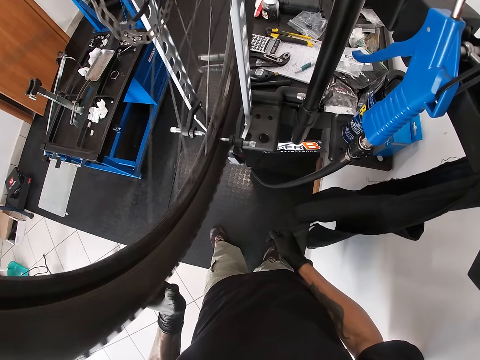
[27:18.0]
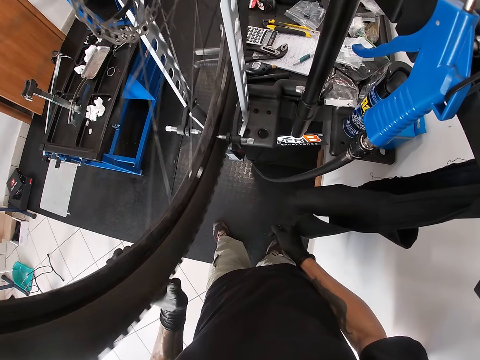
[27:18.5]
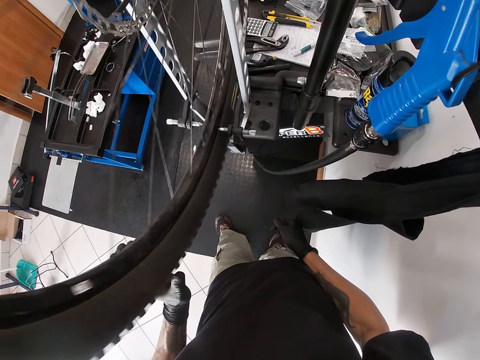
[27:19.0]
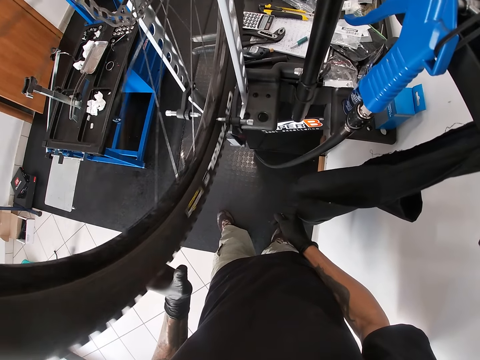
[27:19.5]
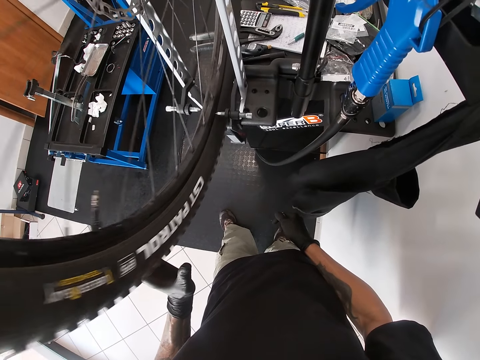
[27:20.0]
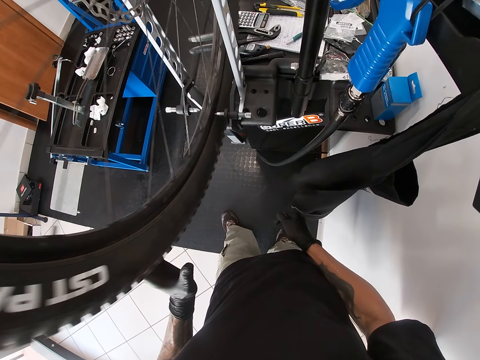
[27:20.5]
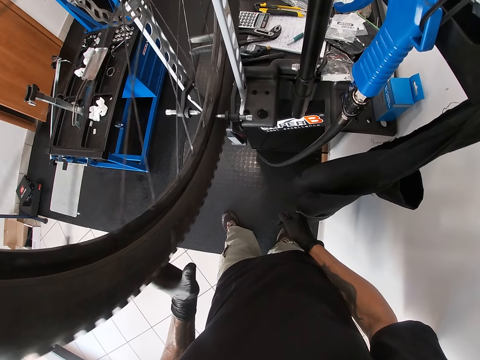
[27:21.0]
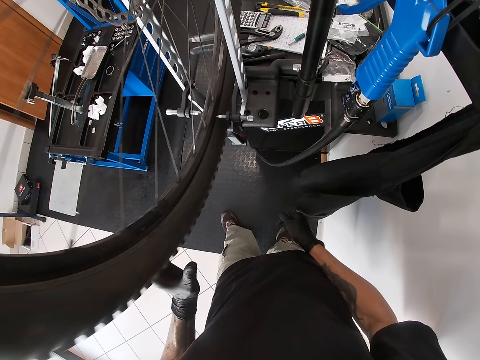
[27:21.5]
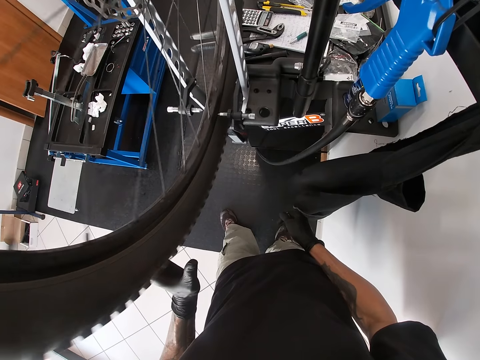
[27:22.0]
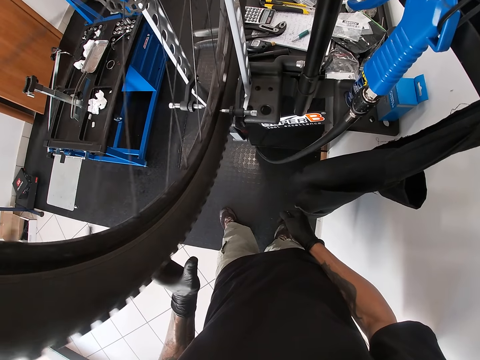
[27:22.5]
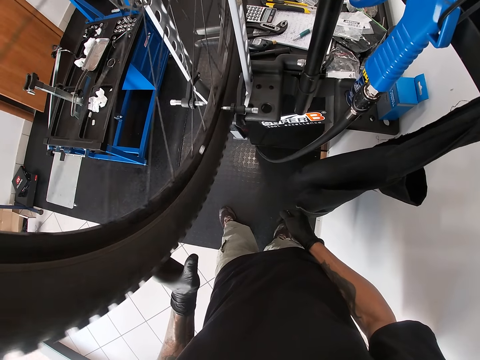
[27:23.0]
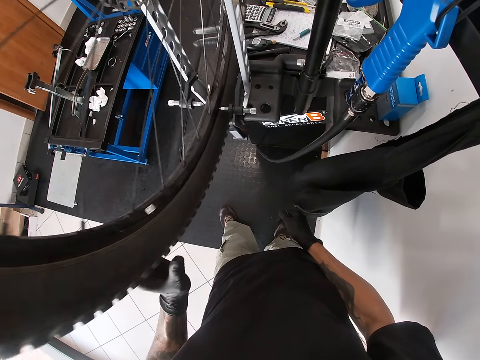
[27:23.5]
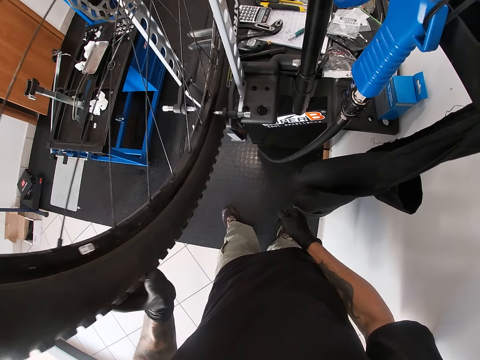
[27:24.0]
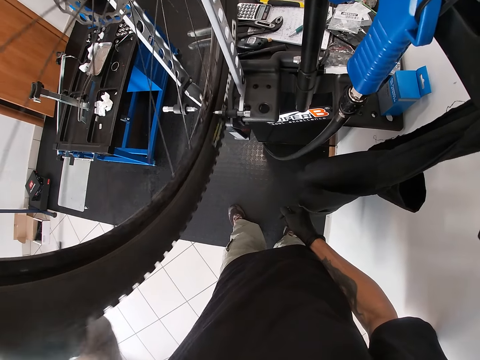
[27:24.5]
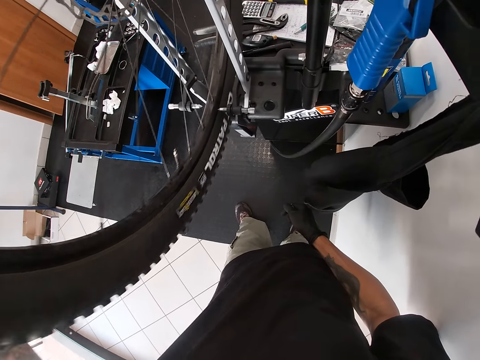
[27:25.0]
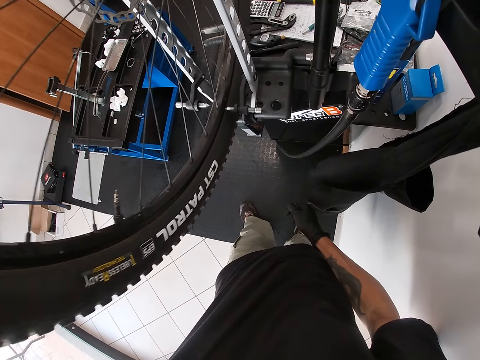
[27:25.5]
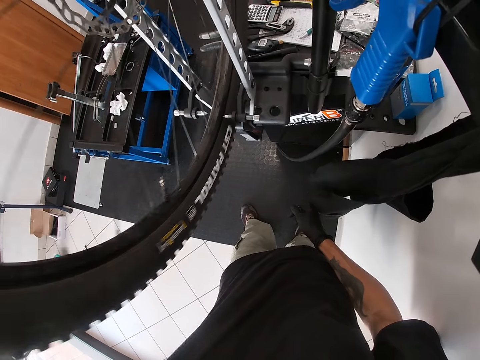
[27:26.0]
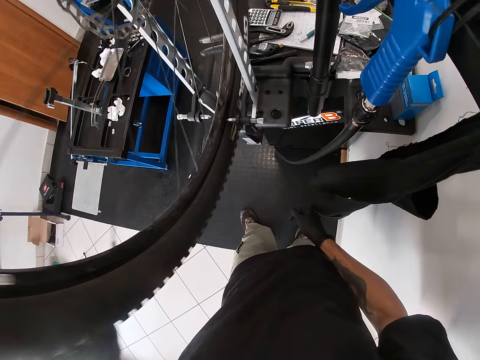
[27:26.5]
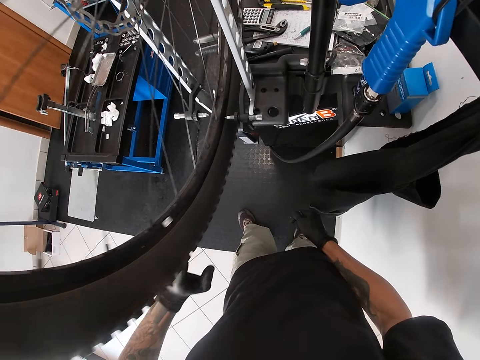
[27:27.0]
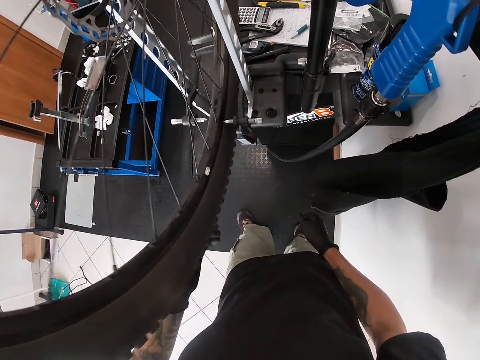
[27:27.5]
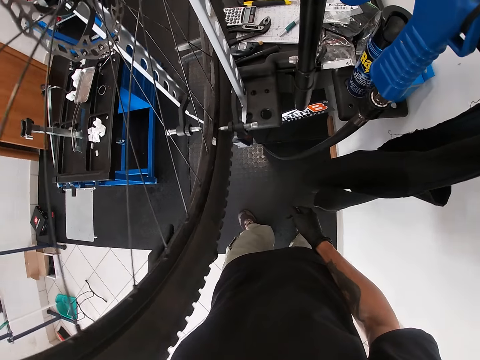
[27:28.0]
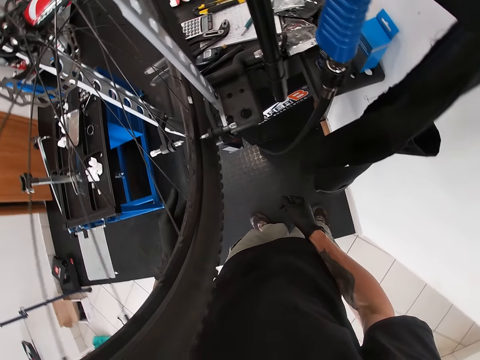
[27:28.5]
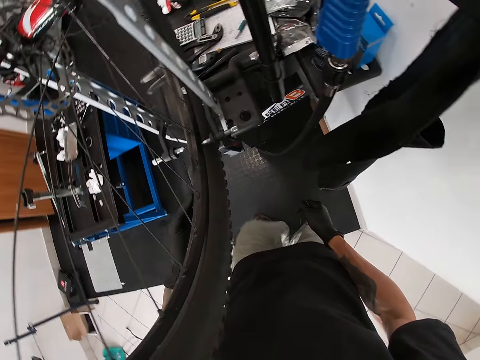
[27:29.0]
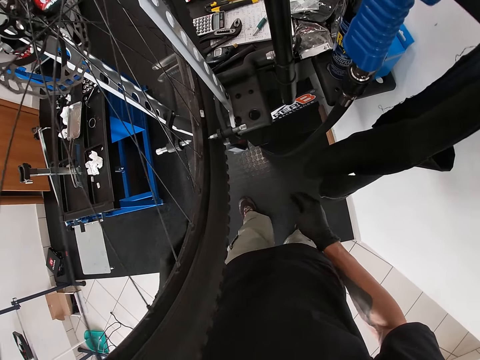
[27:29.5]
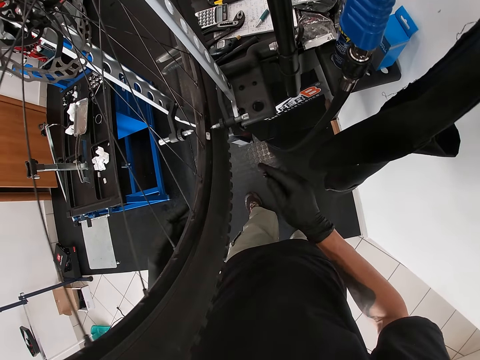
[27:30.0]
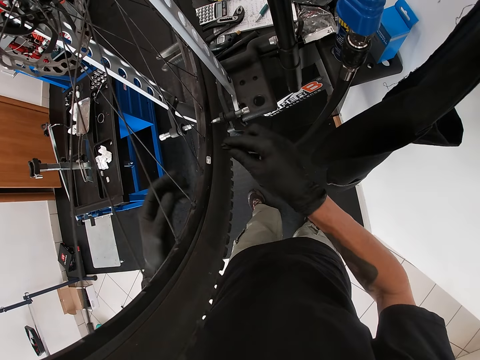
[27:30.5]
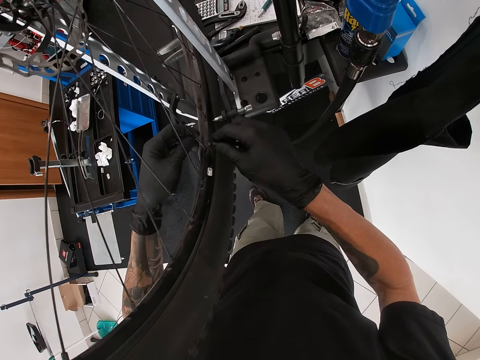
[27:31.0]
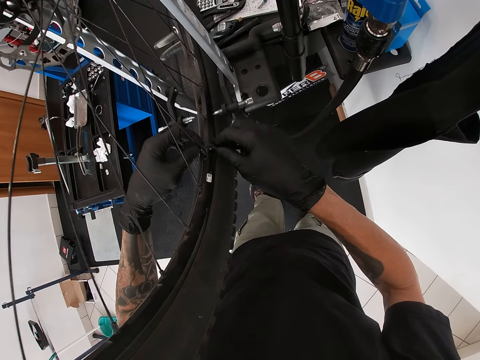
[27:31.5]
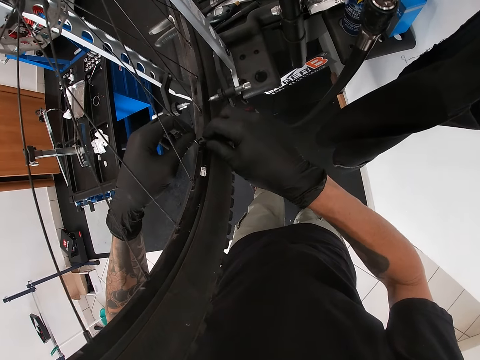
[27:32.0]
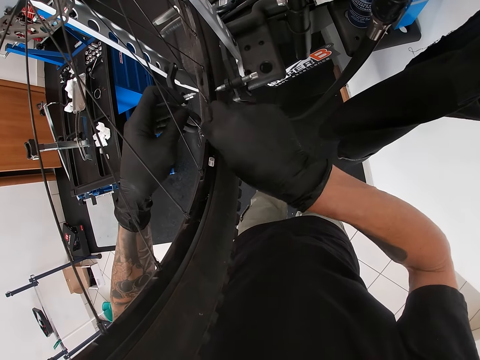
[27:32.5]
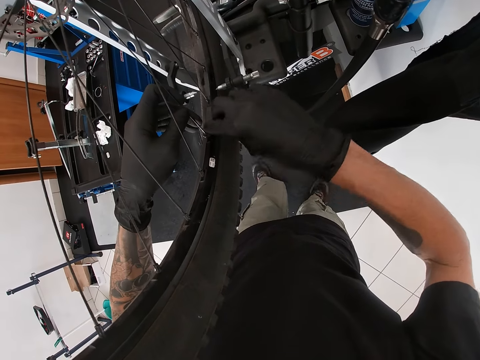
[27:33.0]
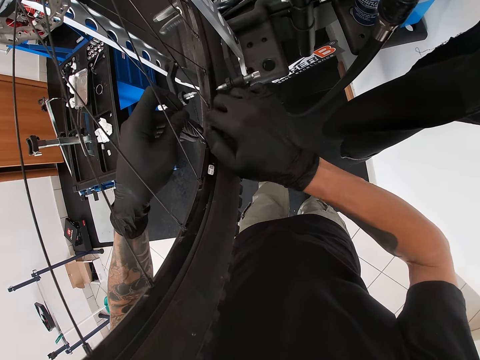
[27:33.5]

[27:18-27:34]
The camera wearer rotates the bicycle wheel. He moves the wheel anticlockwise. He tightens a spoke nipple with the spoke wrench in his right hand.

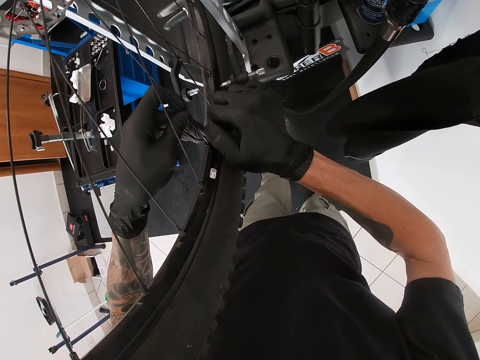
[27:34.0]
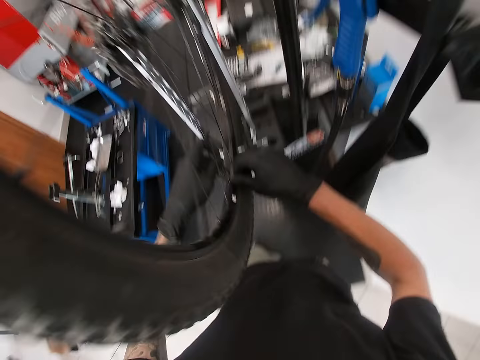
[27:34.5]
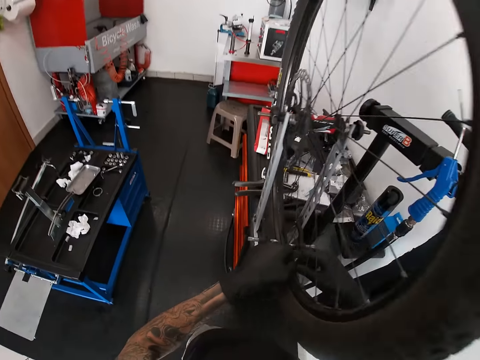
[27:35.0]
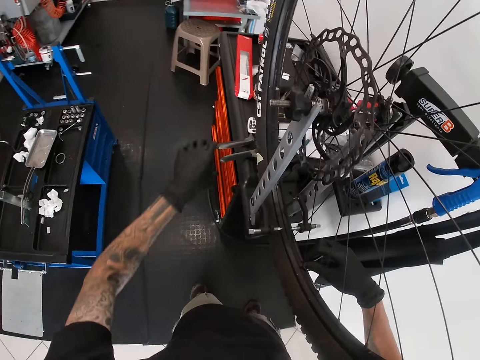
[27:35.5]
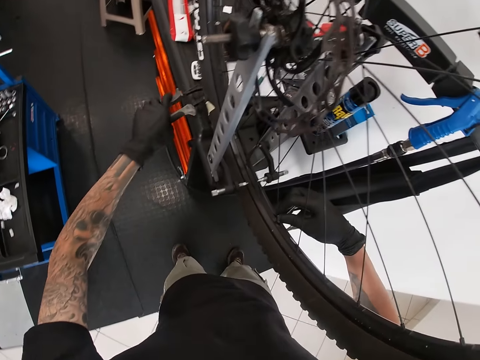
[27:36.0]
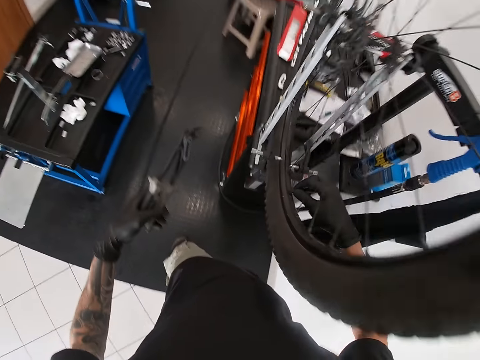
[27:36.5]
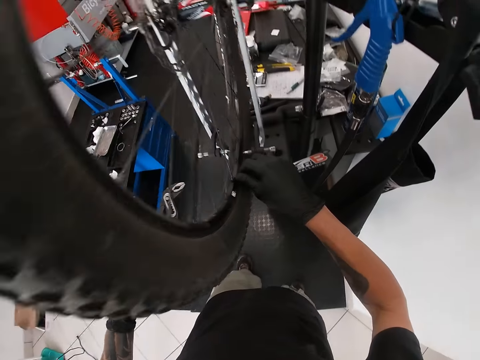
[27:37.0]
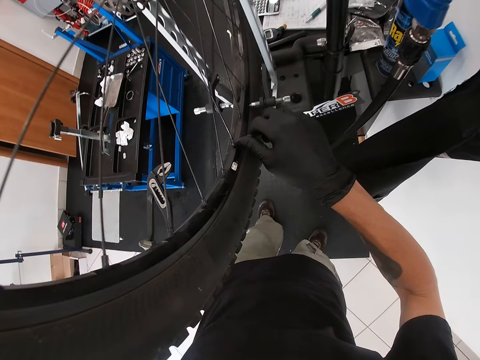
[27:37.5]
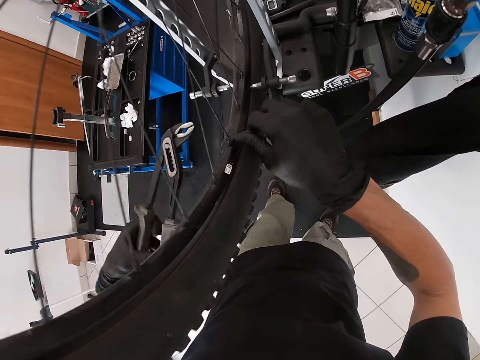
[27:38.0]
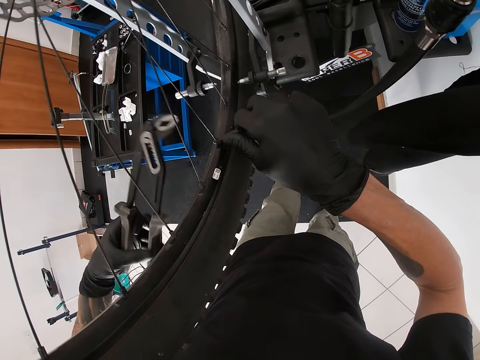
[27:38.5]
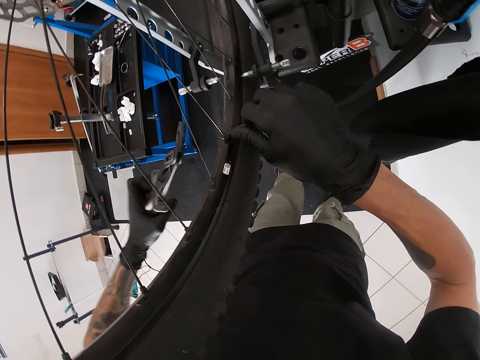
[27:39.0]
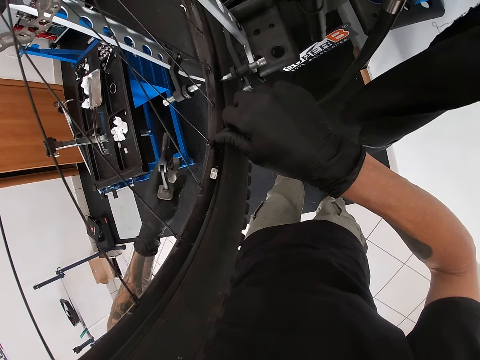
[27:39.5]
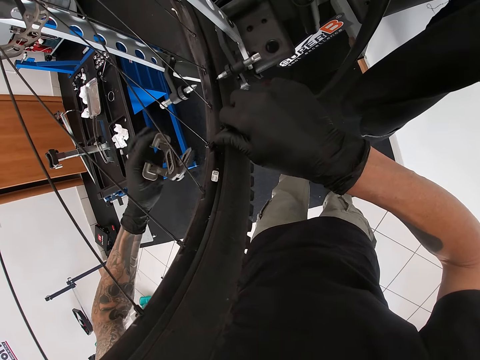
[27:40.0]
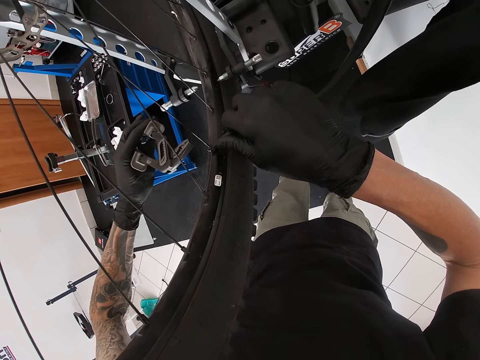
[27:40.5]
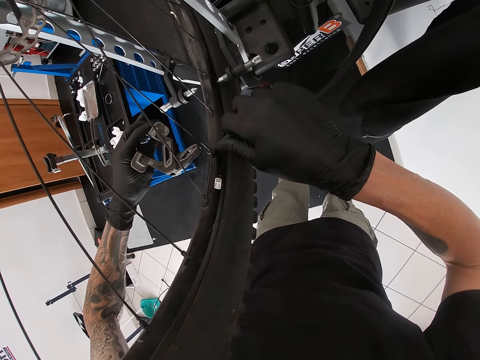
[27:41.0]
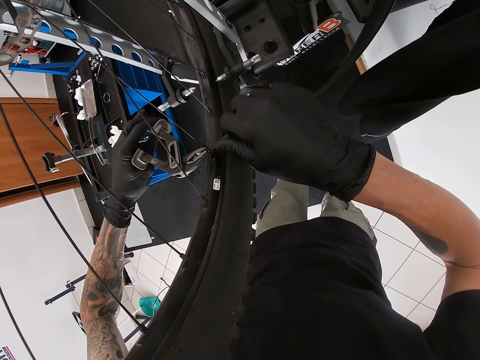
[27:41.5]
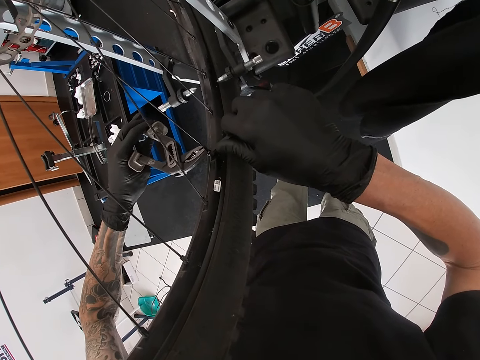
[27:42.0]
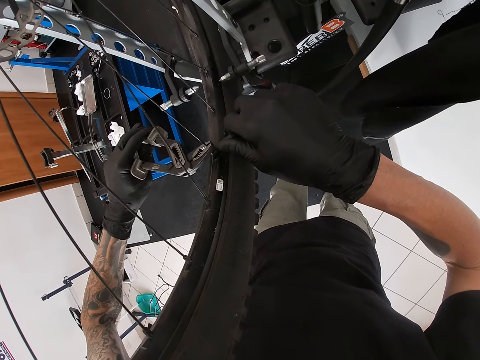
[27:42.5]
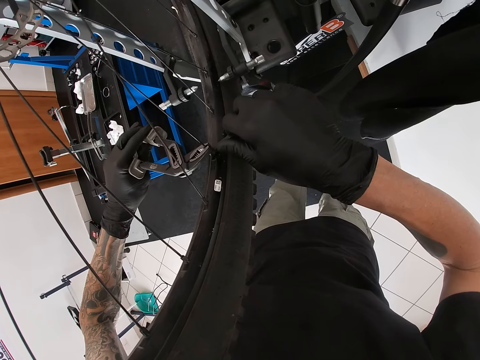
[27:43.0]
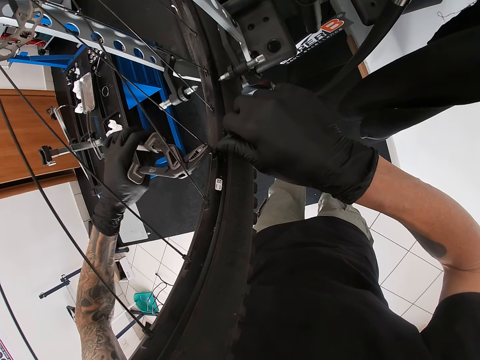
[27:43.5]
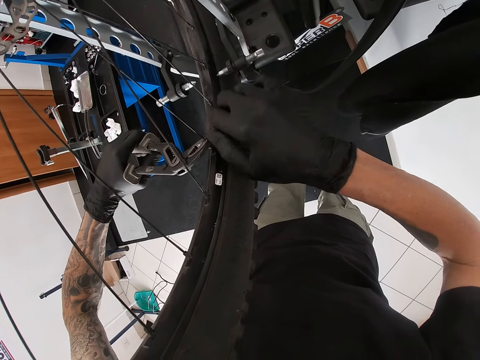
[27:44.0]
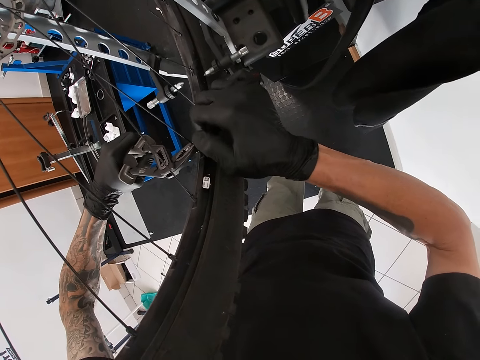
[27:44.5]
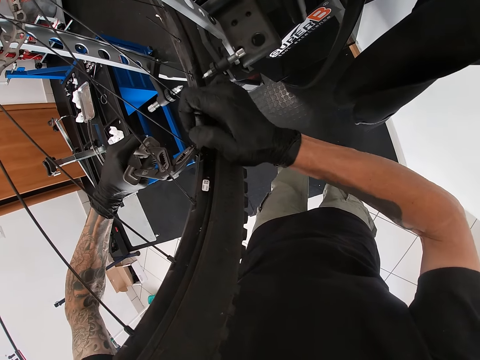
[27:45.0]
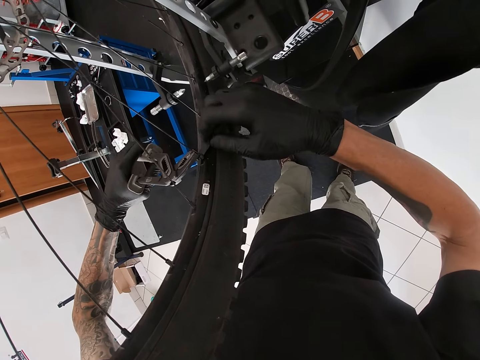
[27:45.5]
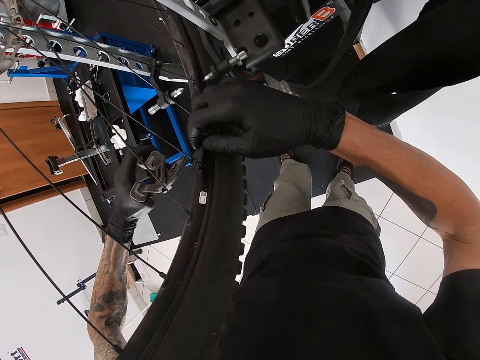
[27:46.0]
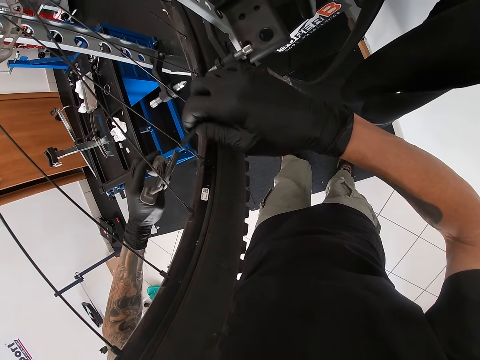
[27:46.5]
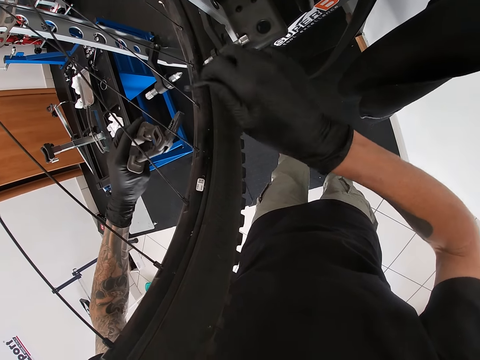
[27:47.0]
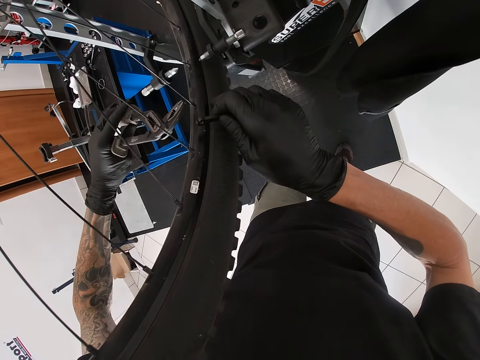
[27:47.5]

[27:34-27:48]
The camera wearer picks the pair of pliers from the table with his left hand. He holds down a spoke with the pair of pliers in his left hand. He tightens the spoke nipple with the spoke wrench in his right hand.
